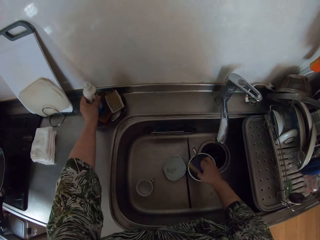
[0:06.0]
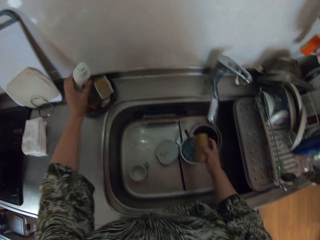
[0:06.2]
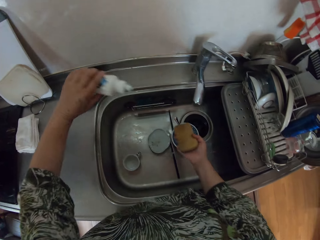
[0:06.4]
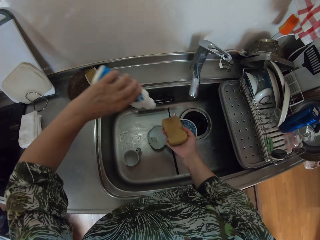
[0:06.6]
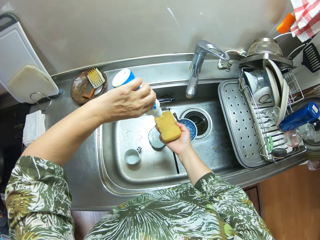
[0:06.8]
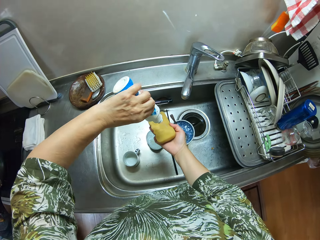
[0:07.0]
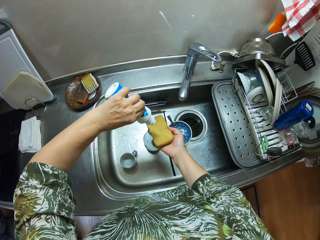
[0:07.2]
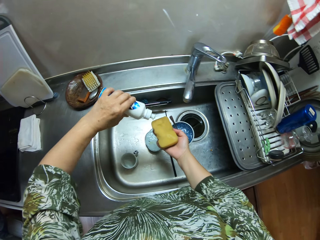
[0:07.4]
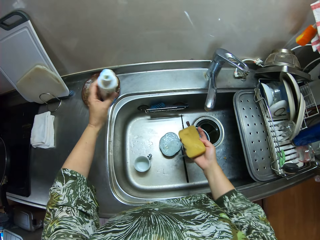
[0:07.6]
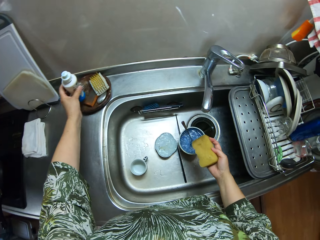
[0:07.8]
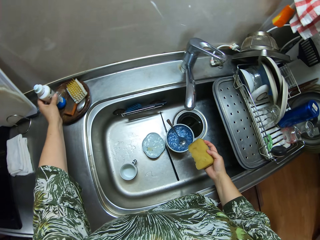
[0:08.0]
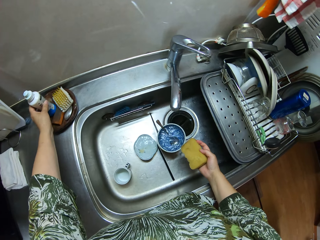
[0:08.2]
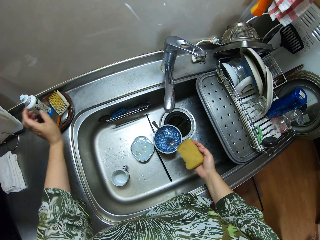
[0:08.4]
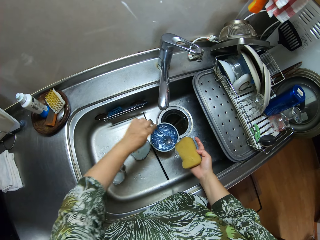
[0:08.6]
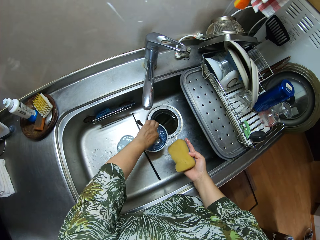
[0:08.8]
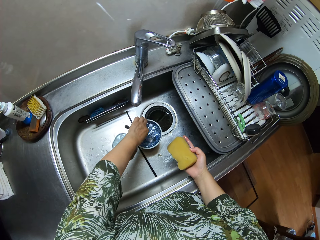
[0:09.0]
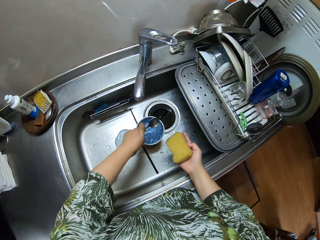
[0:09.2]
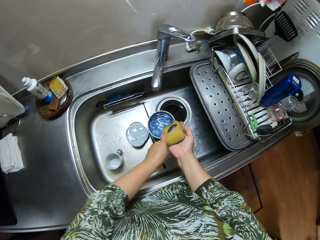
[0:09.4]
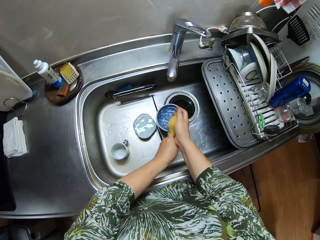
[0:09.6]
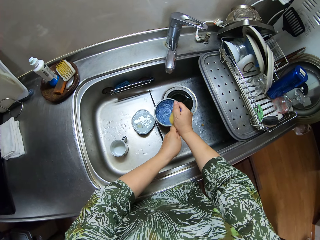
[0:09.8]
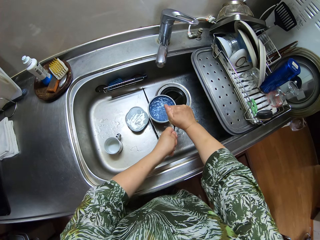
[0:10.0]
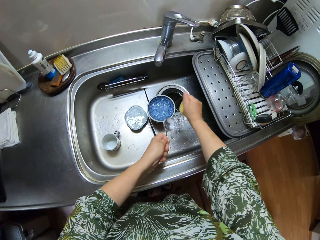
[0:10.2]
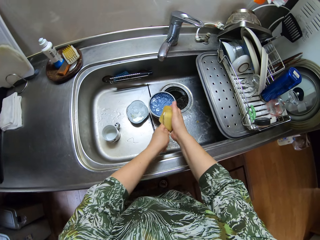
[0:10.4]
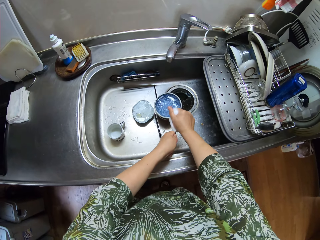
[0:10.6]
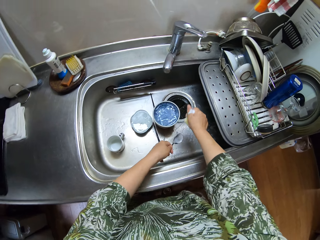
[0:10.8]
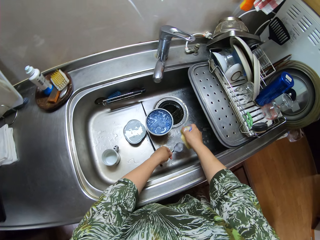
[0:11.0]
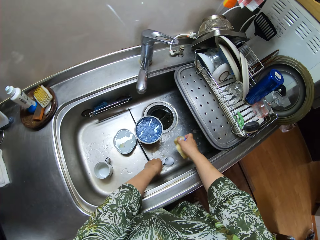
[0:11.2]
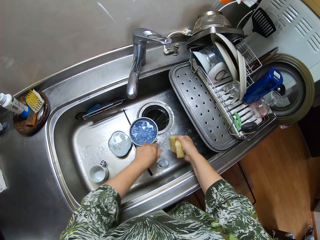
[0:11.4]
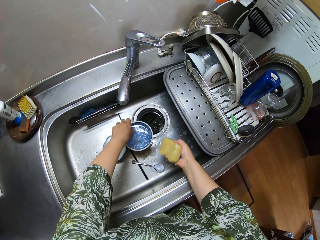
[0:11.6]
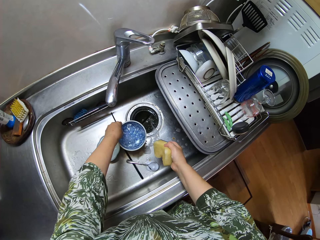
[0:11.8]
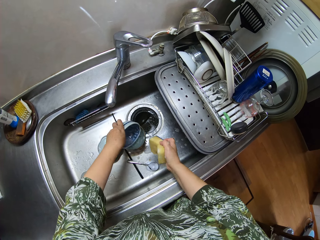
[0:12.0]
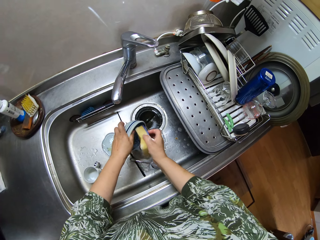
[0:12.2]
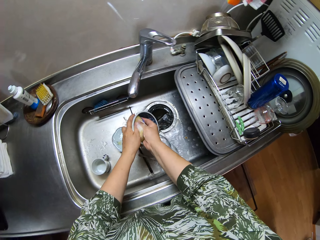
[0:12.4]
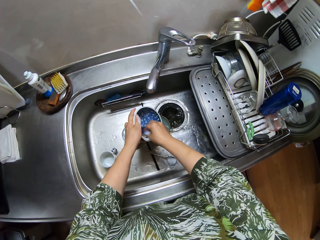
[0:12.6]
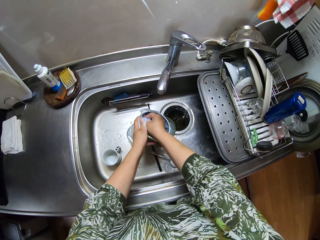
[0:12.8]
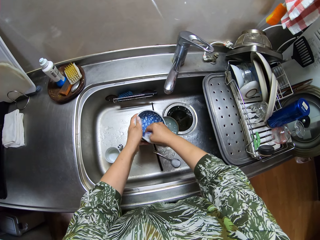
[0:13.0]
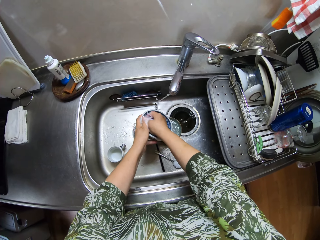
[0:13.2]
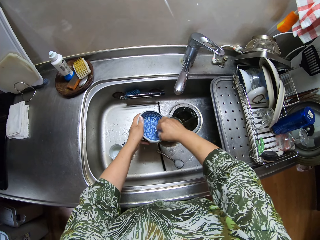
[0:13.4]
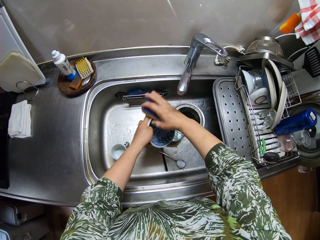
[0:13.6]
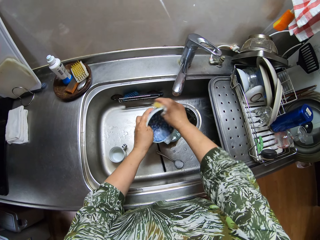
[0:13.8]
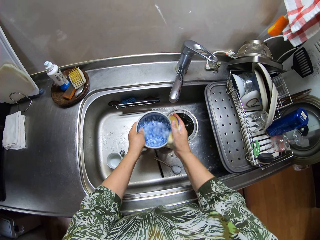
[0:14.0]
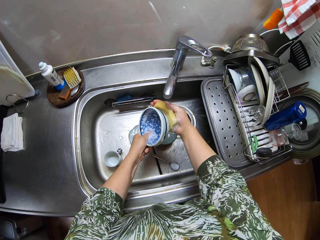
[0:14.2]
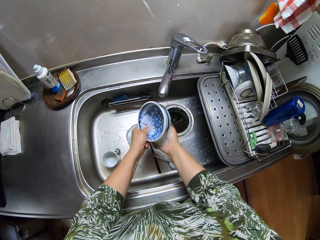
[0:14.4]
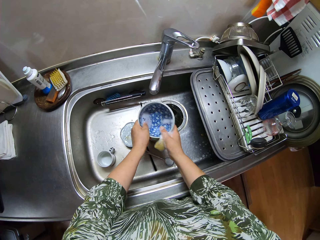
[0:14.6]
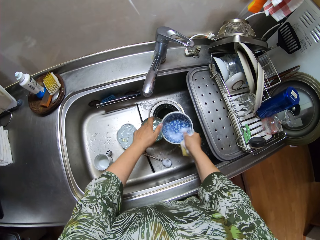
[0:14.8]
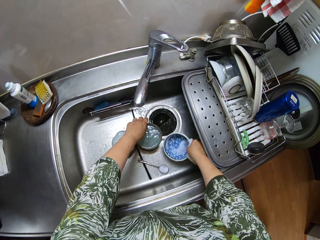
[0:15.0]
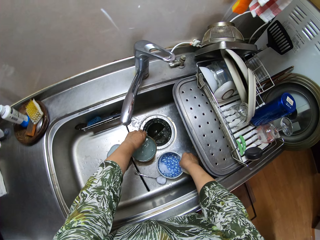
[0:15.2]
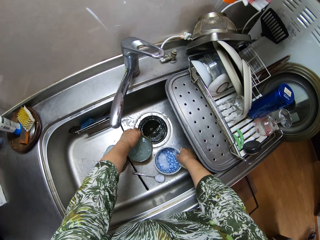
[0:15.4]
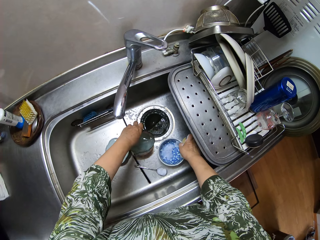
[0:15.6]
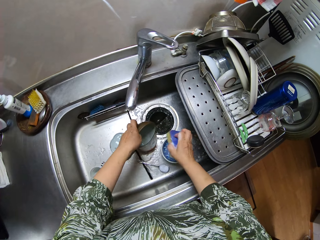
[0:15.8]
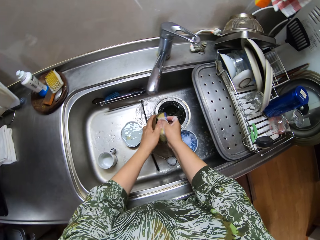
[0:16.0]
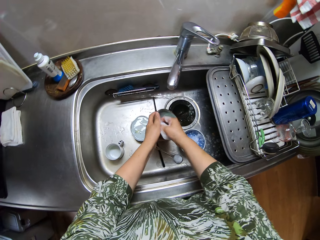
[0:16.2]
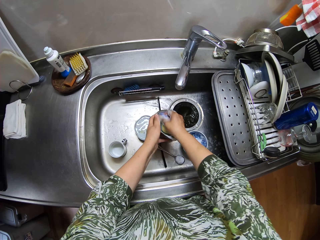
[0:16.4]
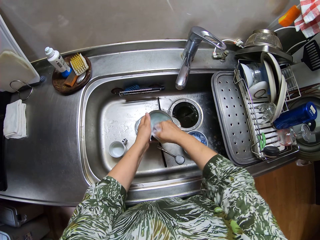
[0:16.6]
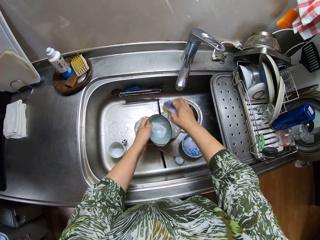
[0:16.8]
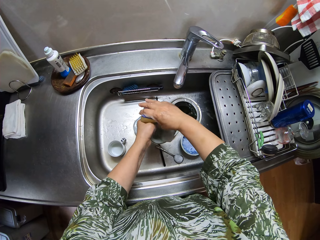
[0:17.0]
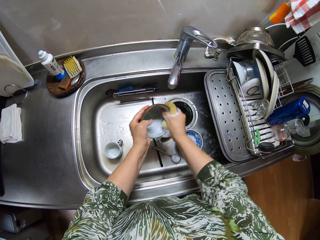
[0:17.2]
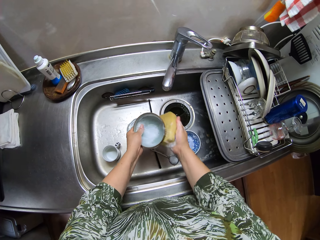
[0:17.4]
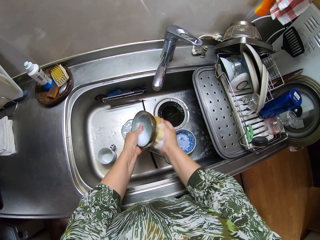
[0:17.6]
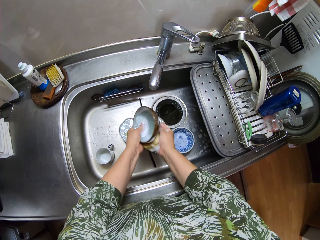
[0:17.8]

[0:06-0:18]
The camera wearer picks up a soap bottle on a kitchen soap tray. They apply soap to the washing sponge. They put the soap bottle on the kitchen soap tray. They pick up a spoon in a bowl. They wash the spoon with the washing sponge. They put the spoon in the sink. They pick up a bowl. They pour water in the sink from the bowl. They wash the bowl with the washing sponge. They put the bowl in the sink. They pick up a bowl. They wash the bowl with the washing sponge.

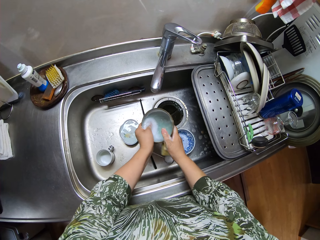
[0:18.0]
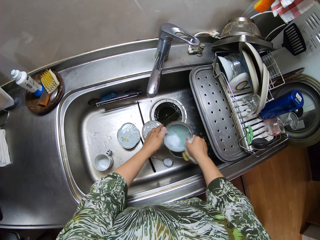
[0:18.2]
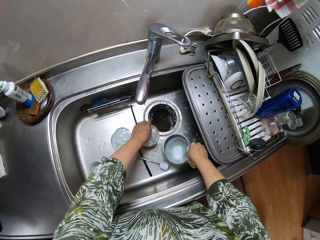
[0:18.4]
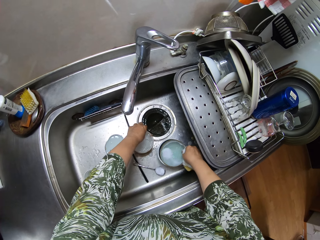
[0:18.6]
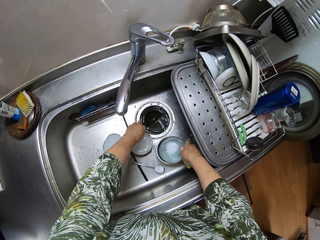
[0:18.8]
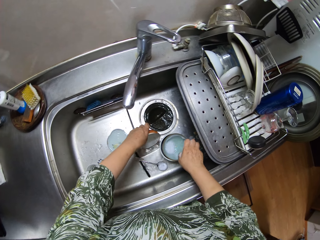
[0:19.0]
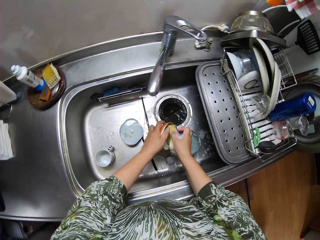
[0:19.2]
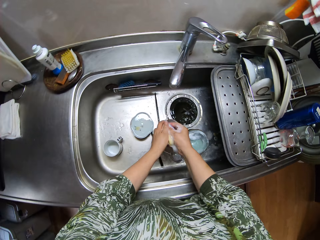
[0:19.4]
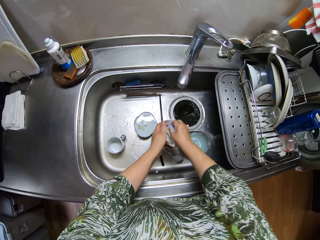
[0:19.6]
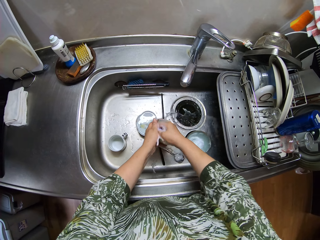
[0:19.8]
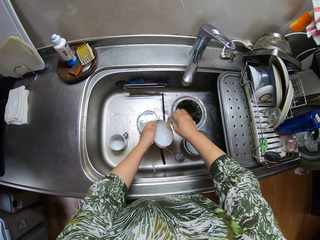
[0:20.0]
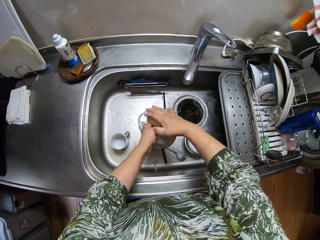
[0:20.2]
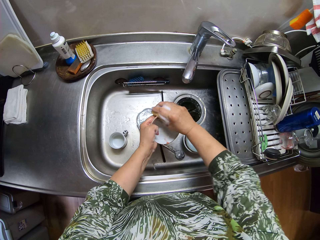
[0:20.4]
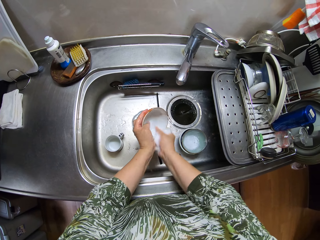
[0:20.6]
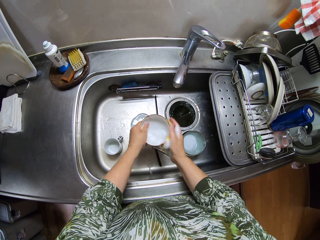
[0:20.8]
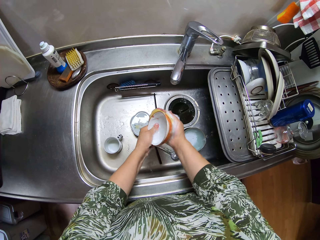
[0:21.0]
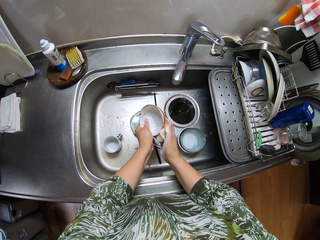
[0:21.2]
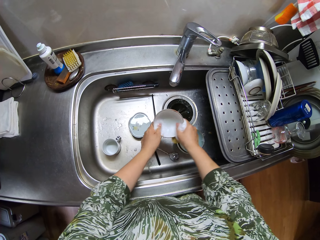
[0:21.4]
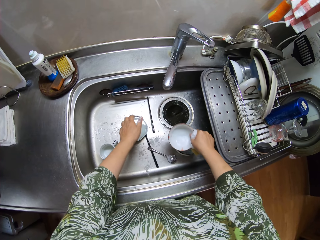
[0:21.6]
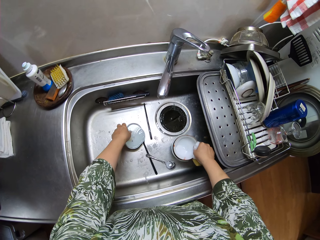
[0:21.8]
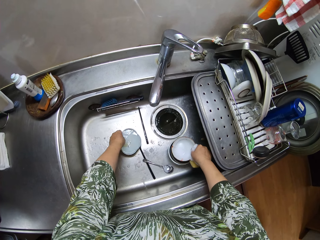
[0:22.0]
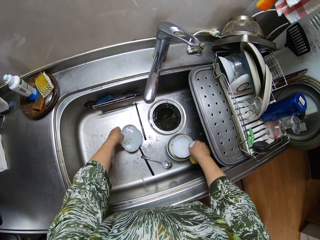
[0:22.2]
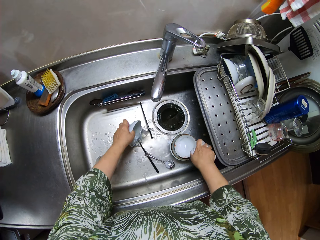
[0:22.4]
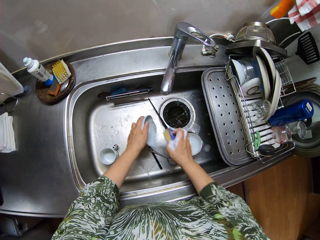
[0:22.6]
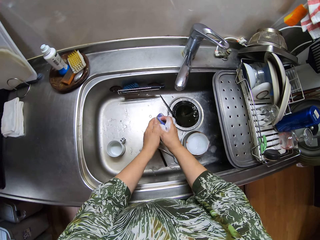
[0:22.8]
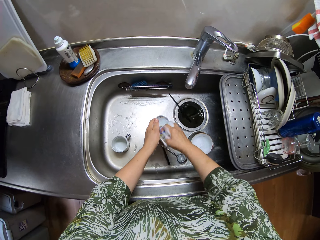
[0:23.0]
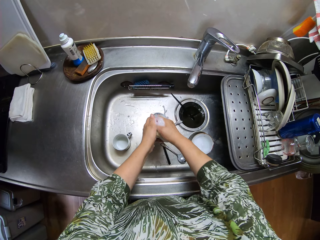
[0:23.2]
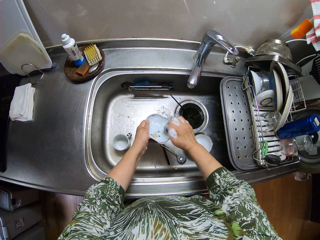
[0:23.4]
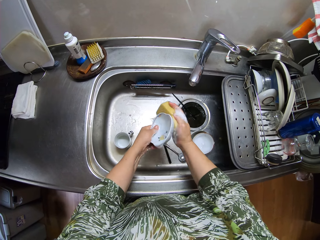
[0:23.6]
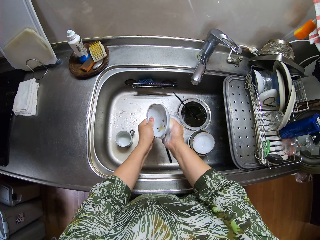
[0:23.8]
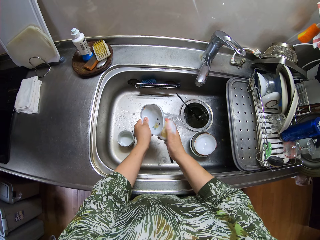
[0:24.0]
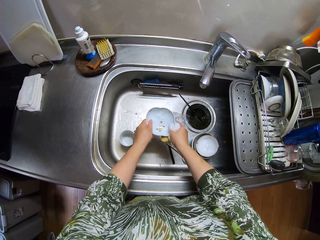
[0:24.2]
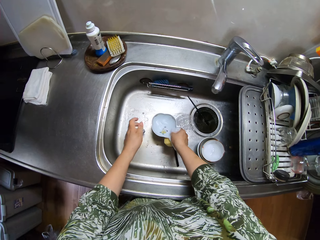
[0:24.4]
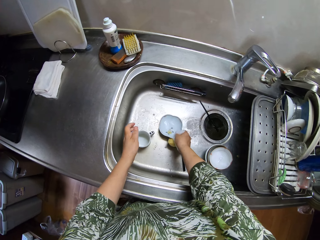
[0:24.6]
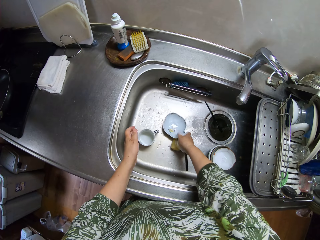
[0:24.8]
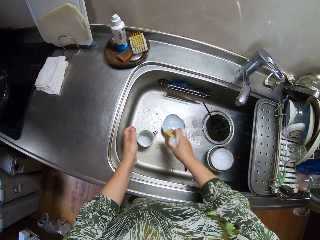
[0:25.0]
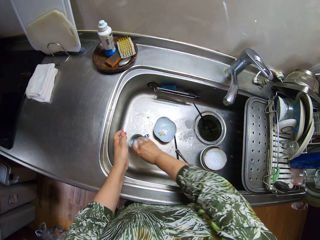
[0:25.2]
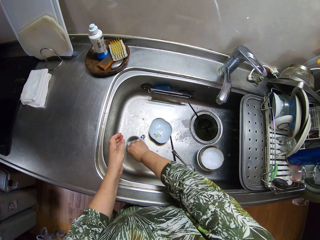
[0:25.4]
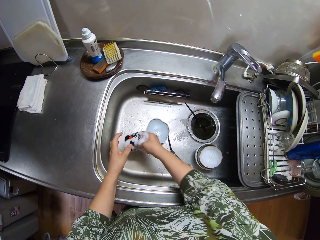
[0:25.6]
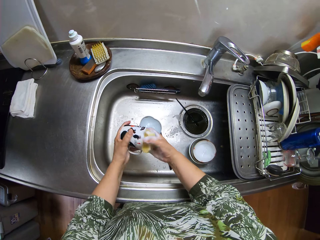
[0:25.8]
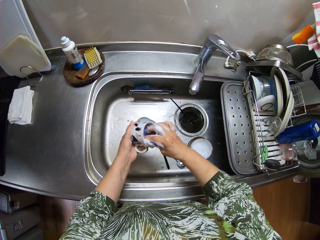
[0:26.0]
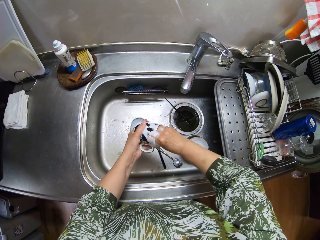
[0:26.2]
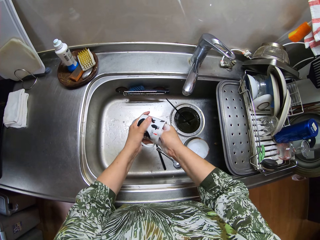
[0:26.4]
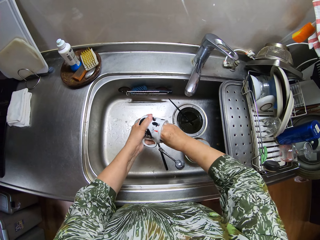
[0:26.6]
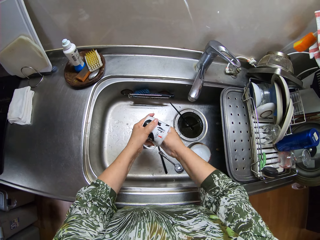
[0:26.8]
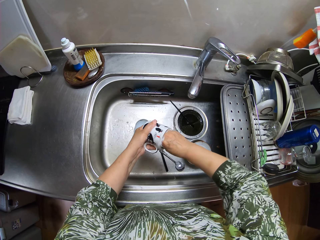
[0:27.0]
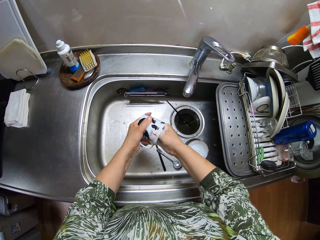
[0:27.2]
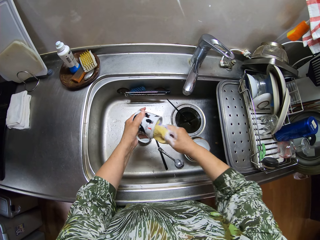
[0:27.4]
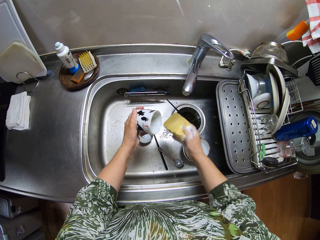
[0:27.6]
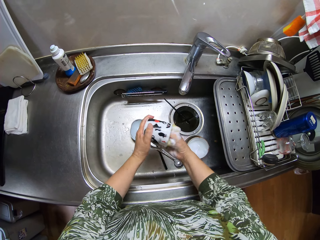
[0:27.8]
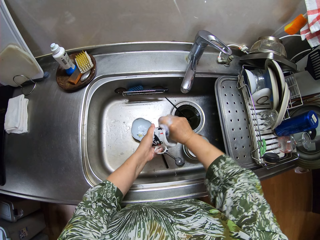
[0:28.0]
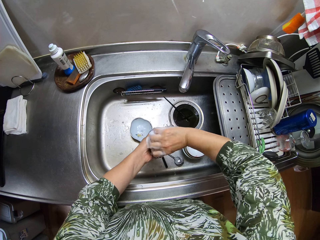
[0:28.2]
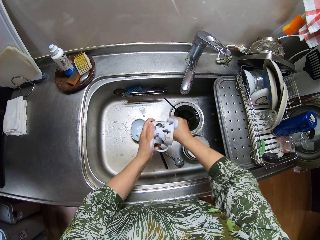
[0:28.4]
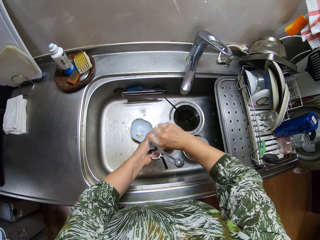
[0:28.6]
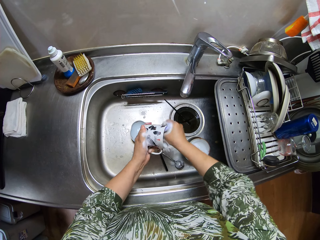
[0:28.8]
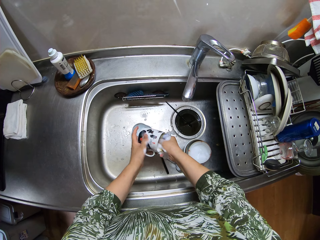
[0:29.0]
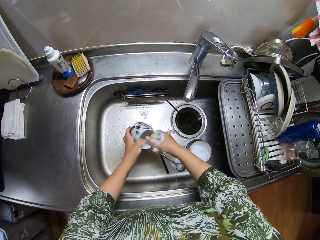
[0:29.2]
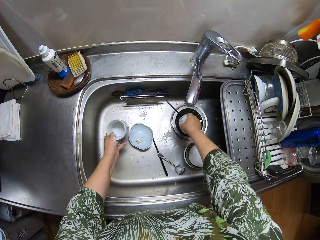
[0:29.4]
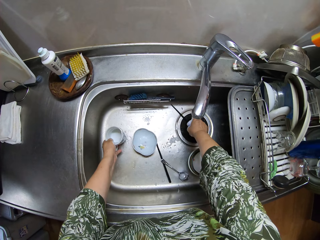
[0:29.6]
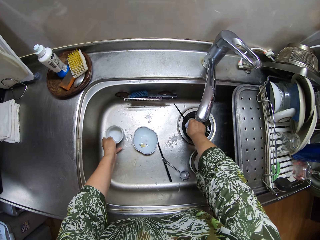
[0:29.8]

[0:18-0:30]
The camera wearer puts the bowl on top of the other bowl. They pick up a bowl. They wash the bowl with the washing sponge. They put the bowl on top of the other bowls. They pick up a bowl. They pour water in the sink from the bowl. They wash the bowl with the washing sponge. They put the bowl in the sink. They pick up a cup in the sink. They wash the cup with the washing sponge.
